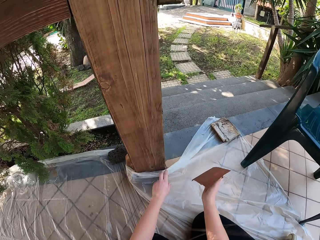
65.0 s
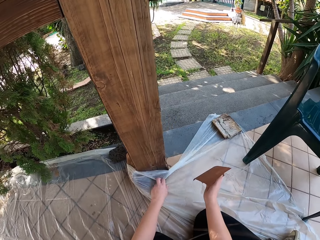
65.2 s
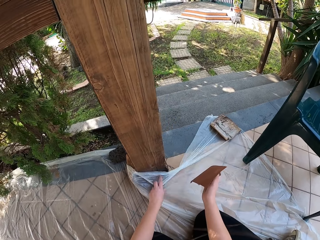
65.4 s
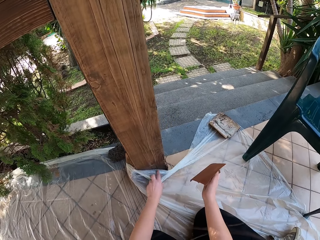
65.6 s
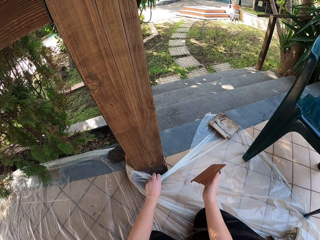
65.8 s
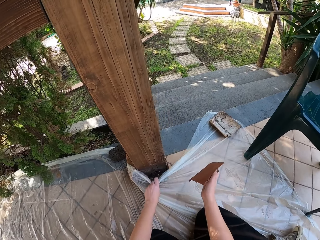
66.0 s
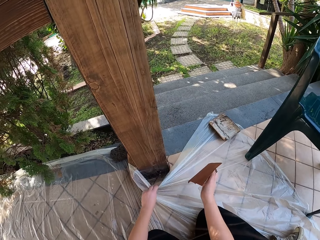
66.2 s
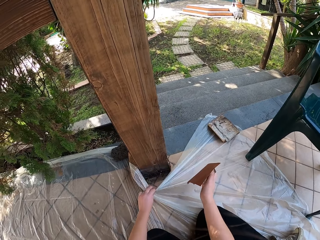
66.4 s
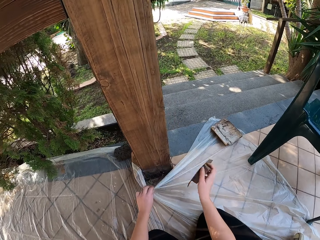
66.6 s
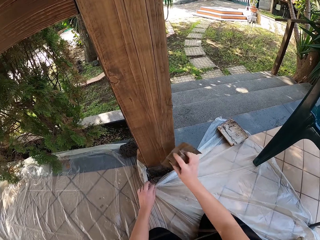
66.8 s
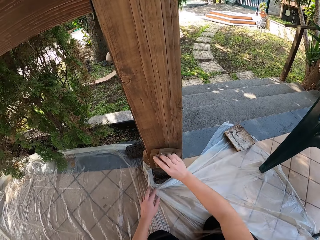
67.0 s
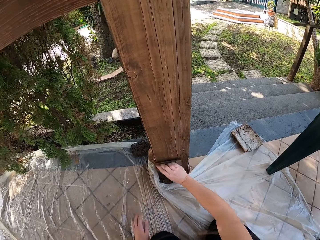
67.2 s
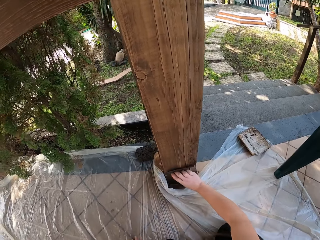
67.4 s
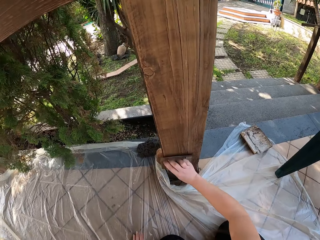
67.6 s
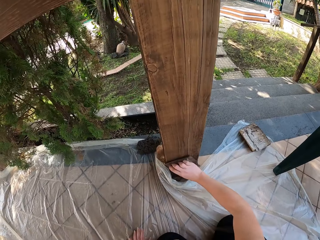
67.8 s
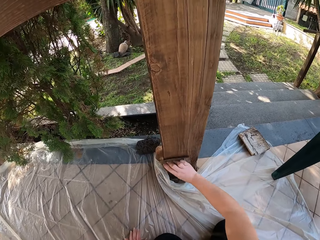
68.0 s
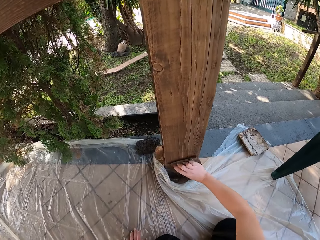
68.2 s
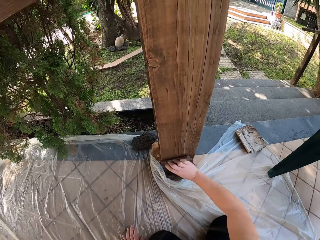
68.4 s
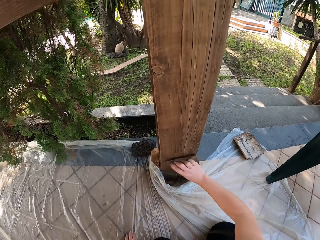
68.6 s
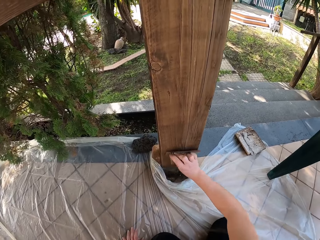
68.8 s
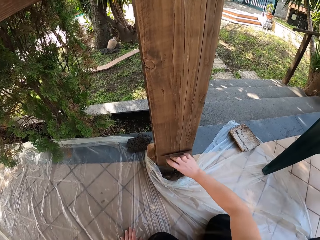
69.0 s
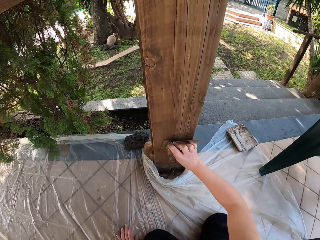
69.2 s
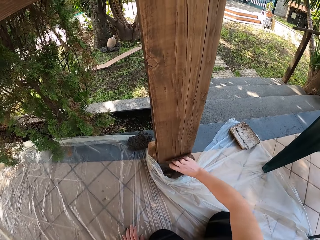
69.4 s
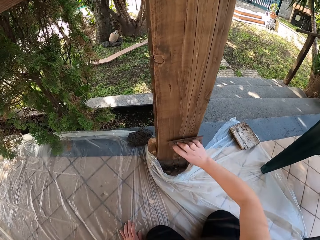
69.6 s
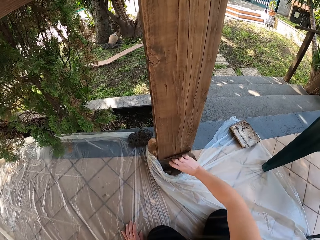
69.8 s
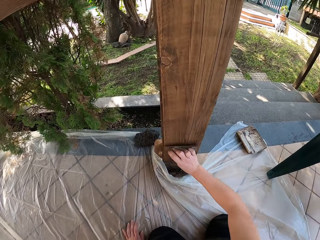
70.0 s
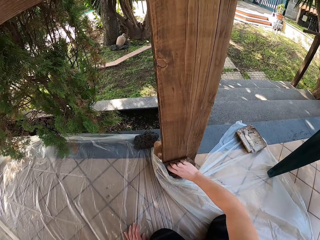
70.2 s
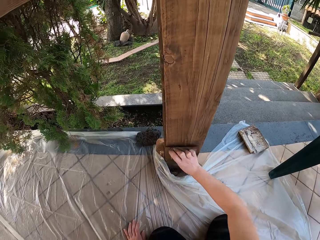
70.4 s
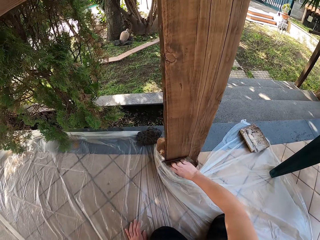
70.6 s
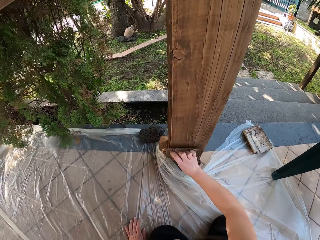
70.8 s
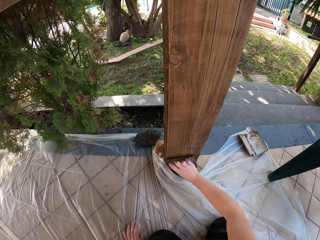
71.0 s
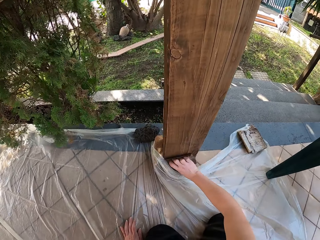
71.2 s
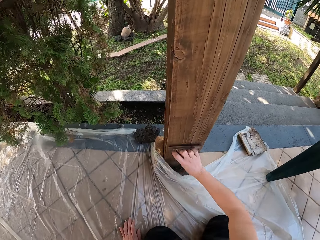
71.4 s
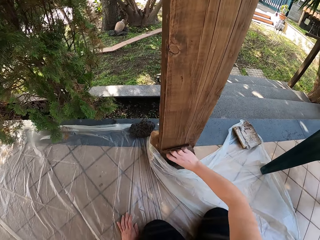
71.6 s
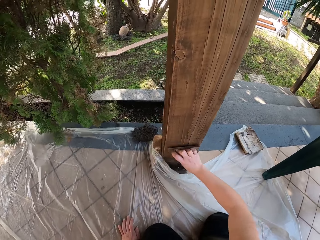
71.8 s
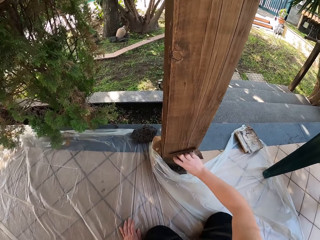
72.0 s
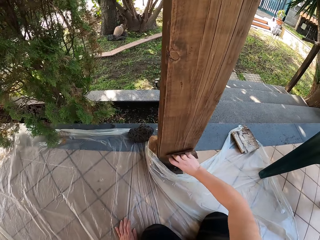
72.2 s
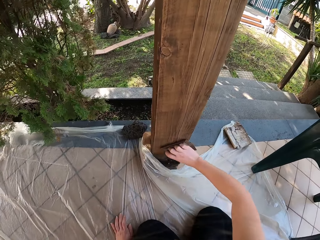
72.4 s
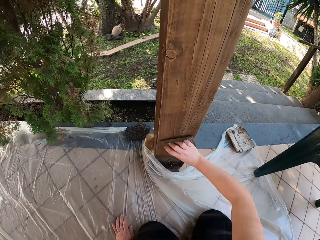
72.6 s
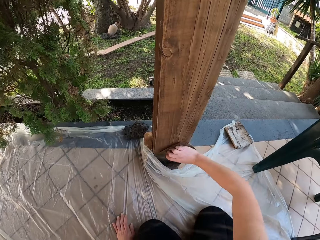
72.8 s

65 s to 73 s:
The camera wearer pulls the polythene paper. They scrub the wood timber with a sand paper.
